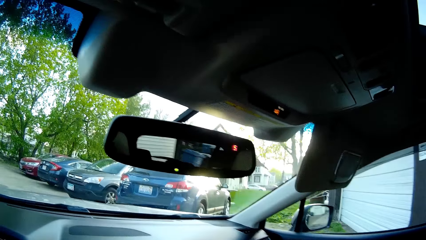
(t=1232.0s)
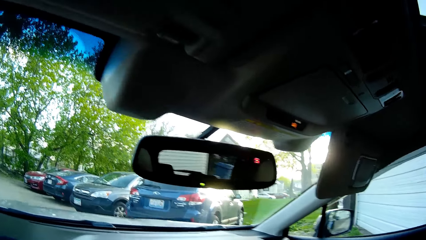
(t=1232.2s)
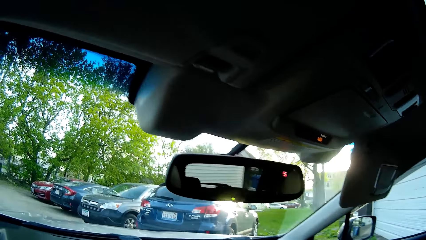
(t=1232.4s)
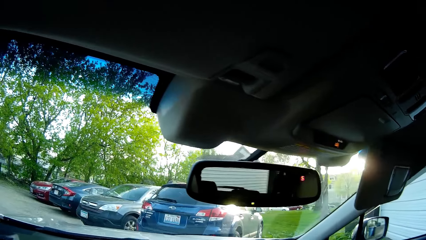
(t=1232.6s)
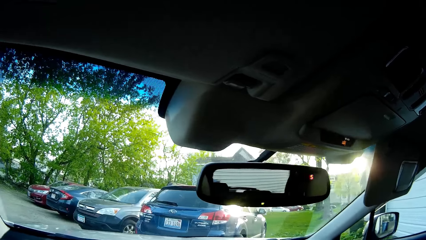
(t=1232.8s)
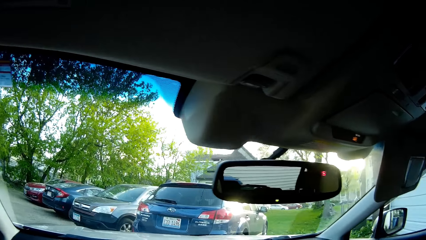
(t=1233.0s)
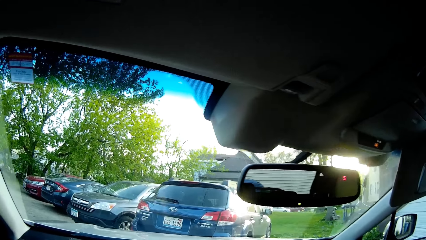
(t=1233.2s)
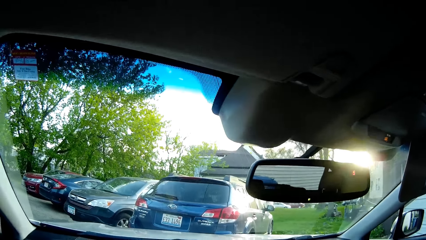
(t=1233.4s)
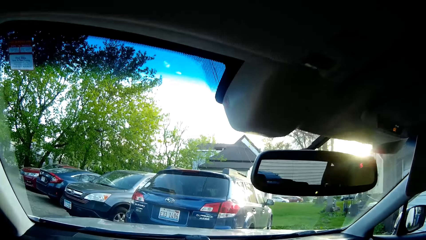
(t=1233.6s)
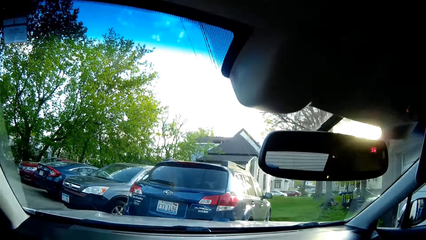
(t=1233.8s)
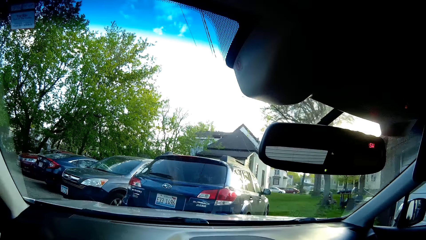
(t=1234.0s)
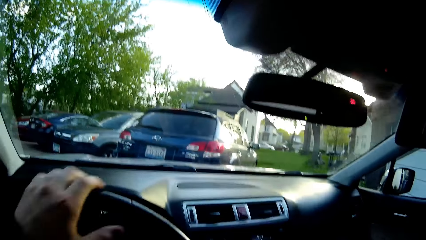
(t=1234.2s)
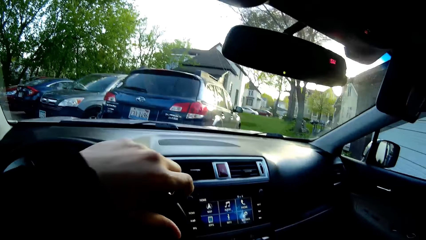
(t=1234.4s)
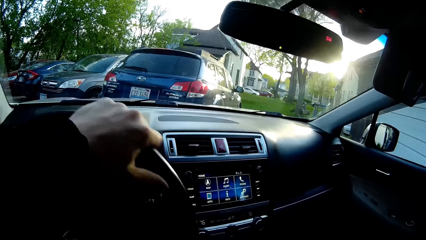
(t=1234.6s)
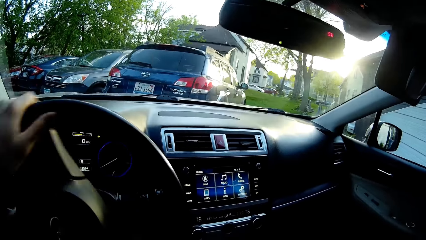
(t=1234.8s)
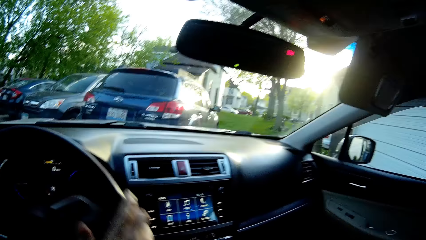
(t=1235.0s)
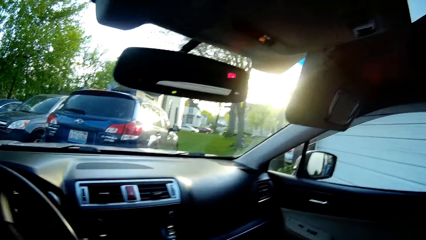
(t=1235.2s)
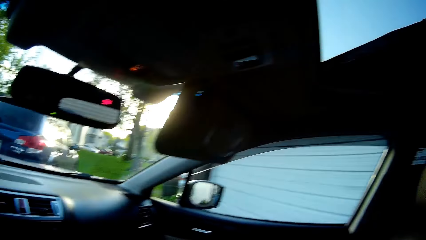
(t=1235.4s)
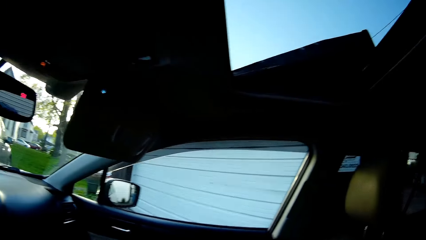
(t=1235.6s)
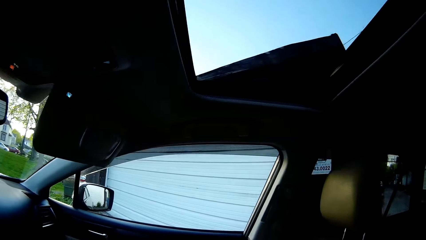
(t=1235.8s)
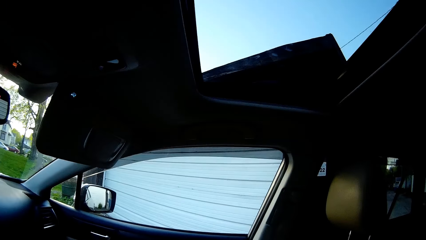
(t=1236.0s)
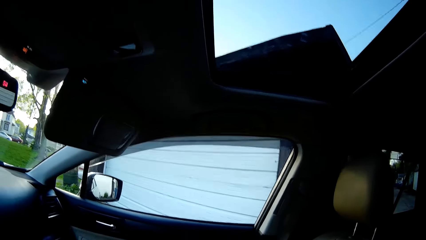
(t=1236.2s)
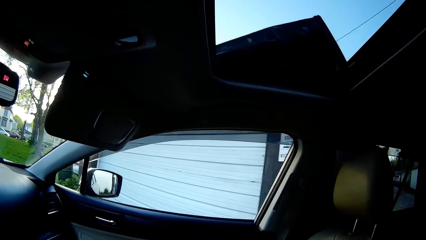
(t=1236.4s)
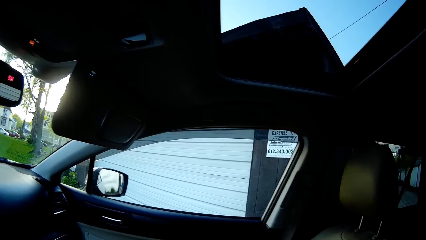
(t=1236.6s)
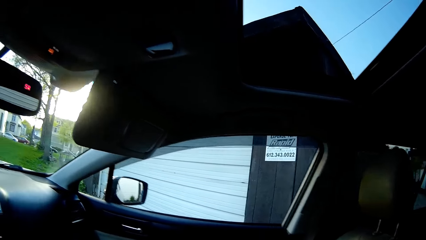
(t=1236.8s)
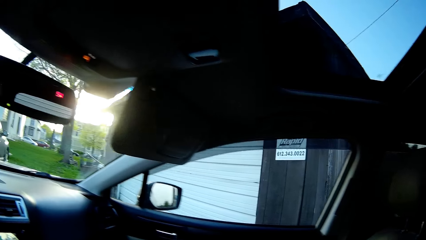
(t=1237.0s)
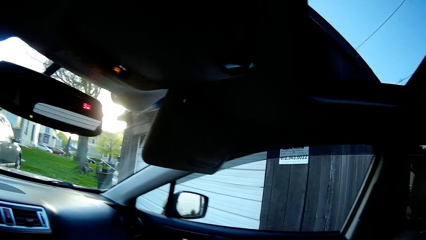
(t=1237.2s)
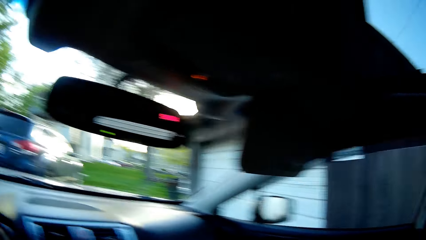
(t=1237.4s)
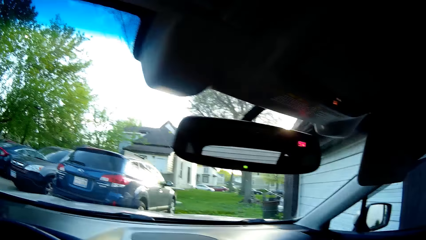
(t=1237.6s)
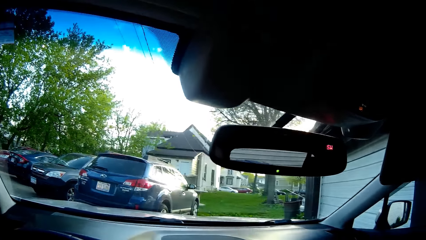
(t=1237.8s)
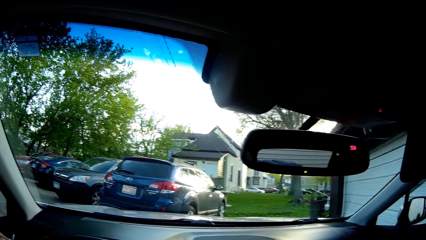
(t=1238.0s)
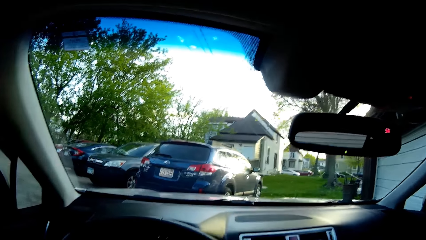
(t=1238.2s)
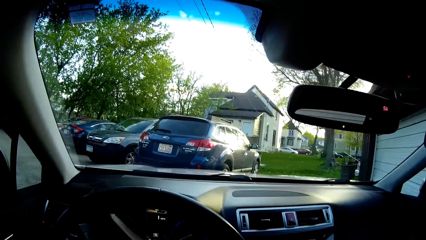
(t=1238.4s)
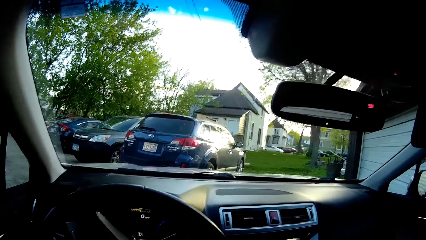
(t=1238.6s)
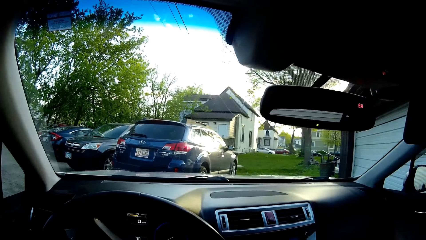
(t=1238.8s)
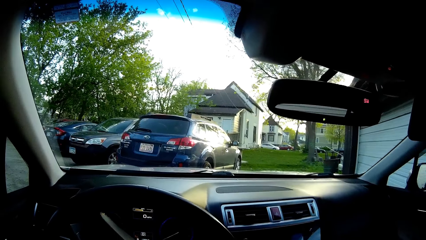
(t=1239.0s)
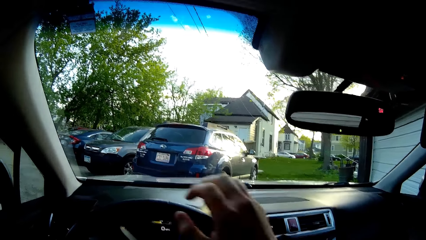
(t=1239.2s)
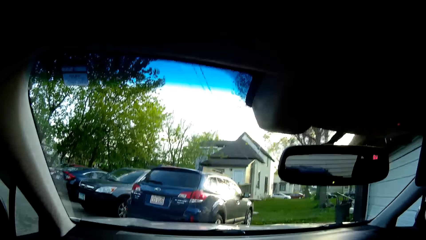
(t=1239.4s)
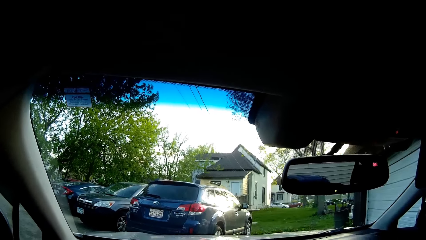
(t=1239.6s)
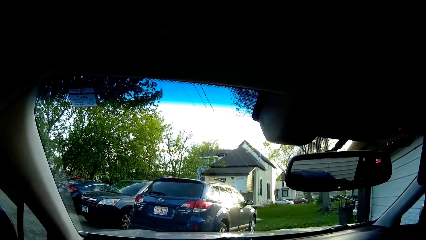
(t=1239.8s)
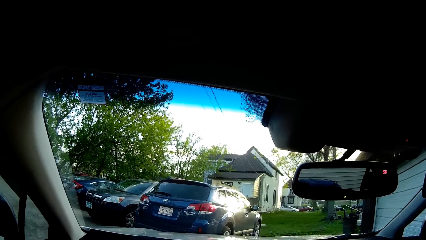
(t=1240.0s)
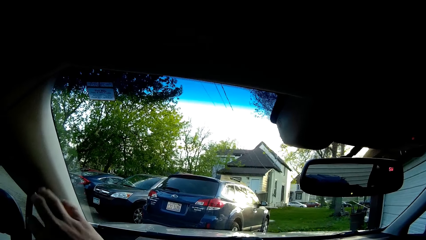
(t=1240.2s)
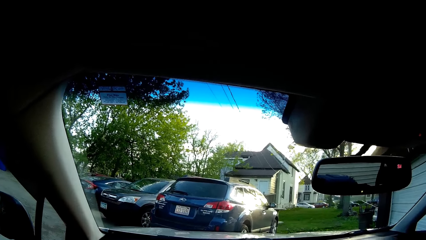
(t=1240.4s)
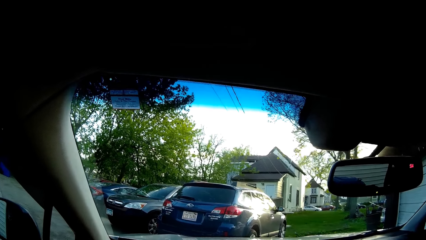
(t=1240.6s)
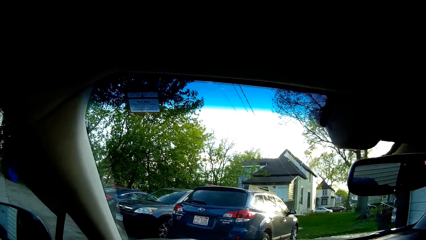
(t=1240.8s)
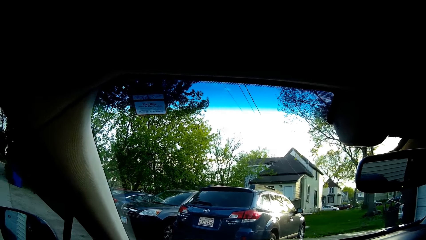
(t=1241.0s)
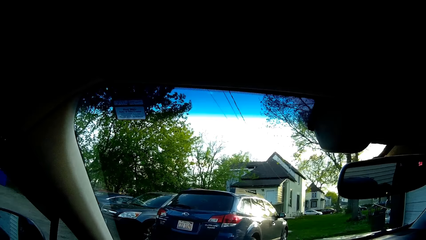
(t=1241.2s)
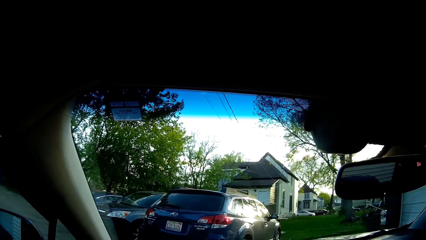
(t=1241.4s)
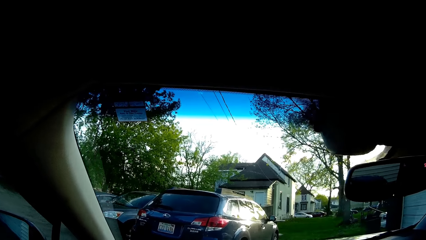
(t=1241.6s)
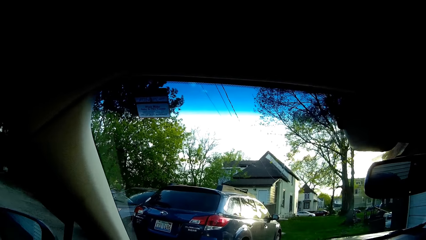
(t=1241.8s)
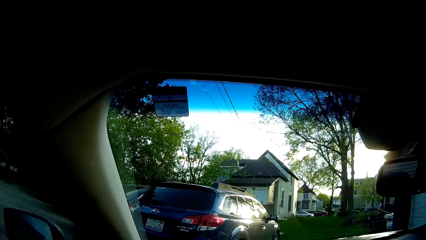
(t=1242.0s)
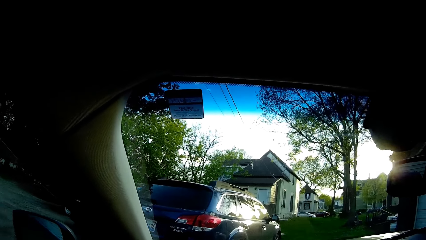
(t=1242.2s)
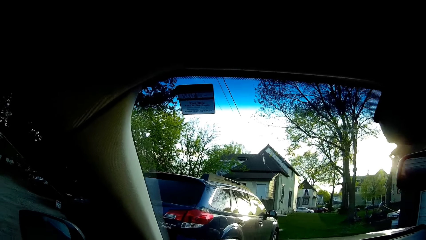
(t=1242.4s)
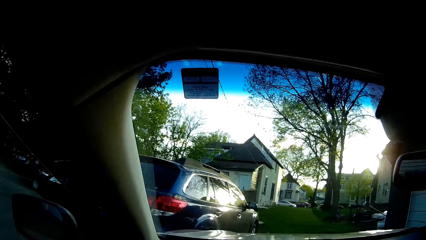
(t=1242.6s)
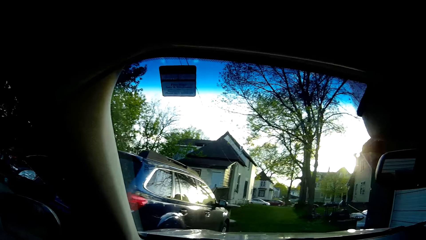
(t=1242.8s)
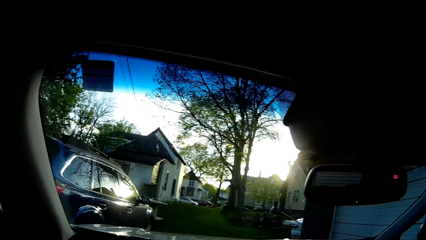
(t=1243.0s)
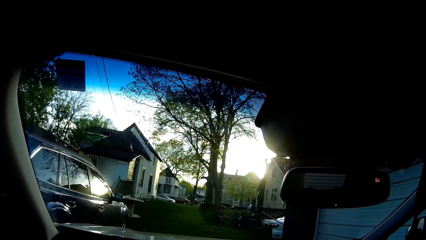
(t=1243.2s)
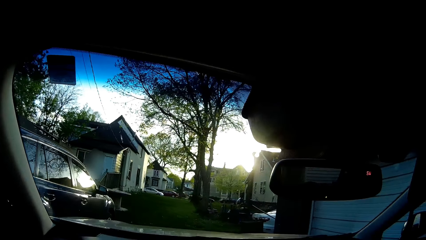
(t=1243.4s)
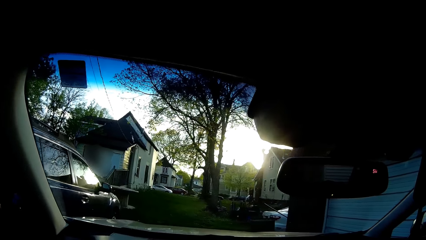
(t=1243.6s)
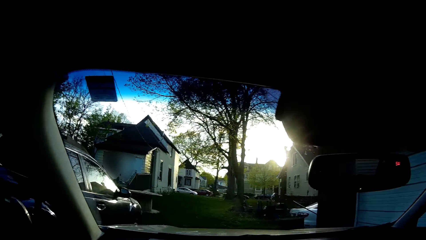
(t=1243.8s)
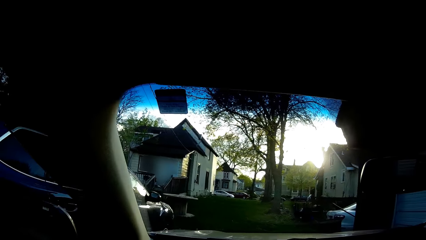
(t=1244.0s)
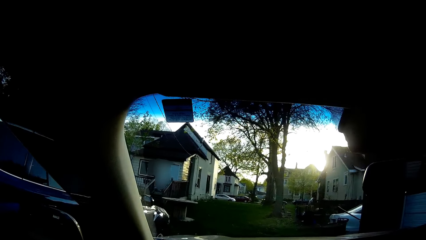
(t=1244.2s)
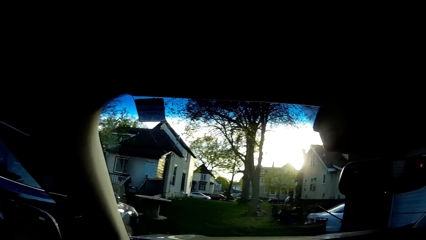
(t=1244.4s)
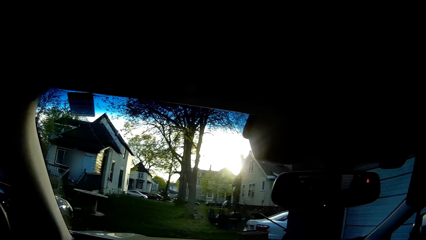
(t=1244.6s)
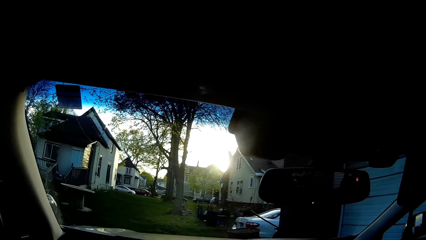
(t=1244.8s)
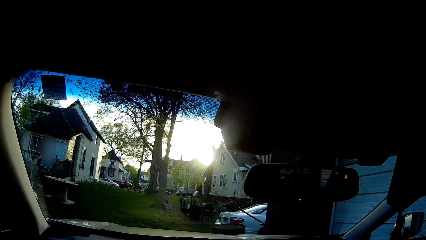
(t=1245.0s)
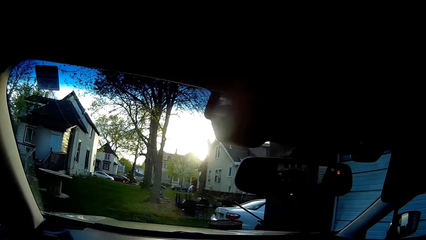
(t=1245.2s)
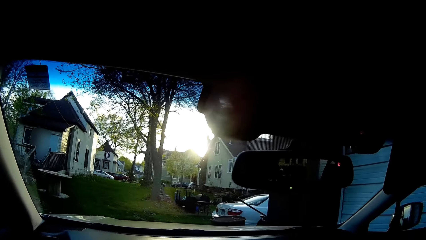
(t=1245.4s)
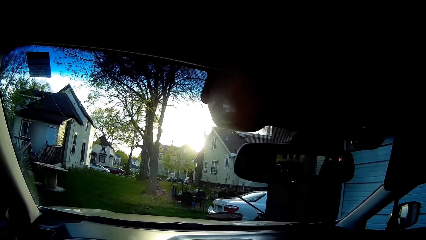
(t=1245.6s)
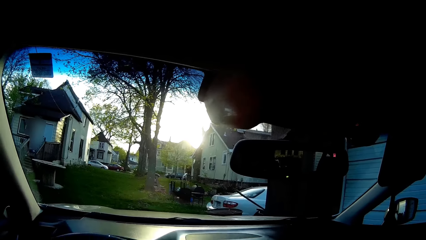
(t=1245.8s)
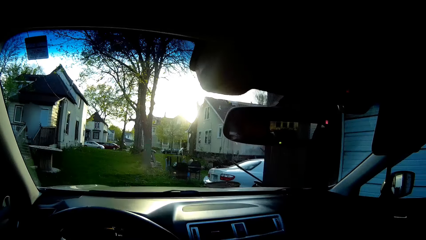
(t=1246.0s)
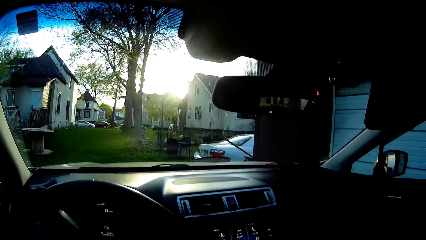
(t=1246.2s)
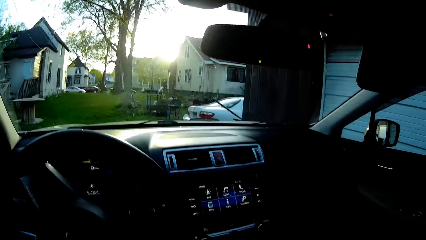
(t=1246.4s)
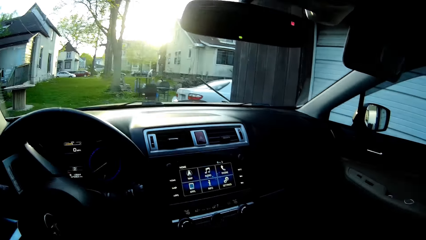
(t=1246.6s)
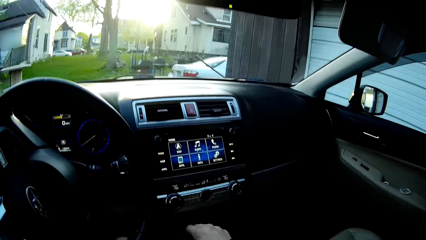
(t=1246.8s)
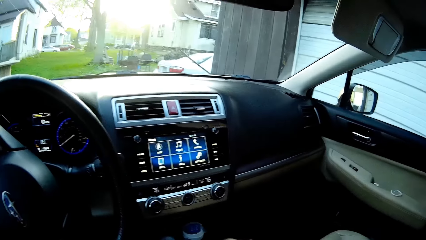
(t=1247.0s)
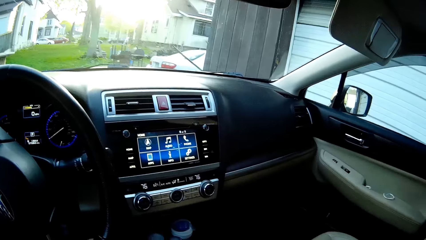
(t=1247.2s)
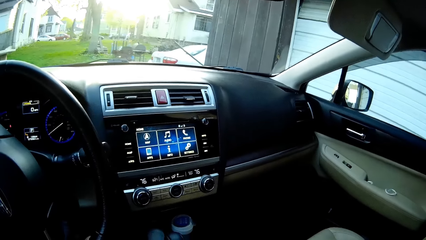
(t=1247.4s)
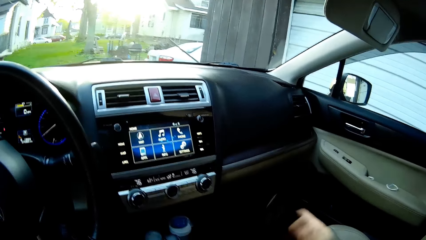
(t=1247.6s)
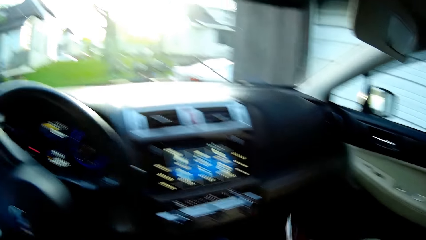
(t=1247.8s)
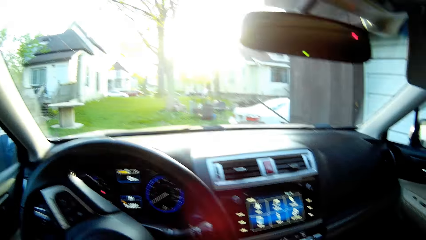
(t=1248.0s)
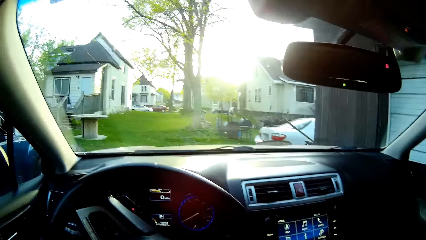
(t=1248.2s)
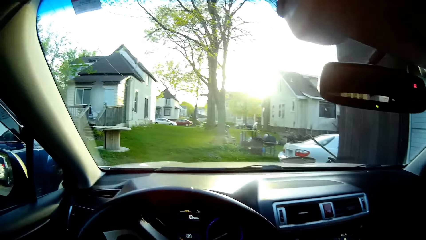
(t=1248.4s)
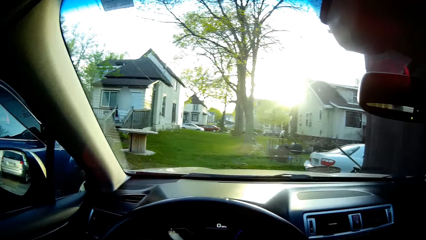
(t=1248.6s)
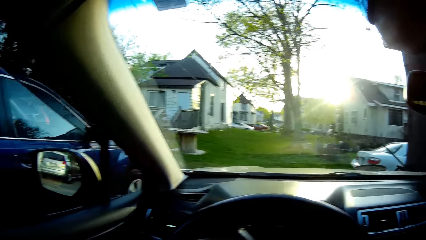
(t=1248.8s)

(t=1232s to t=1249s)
The camera wearer drives the car. He stops the car in front of a blue car. He turns the steering with his left hand. He turns the steering with his right hand. He parks the car beside the blue car. He holds a gear with his right hand. He picks up a phone with his right hand from the car seat.
